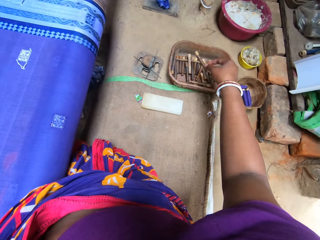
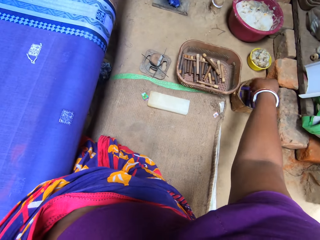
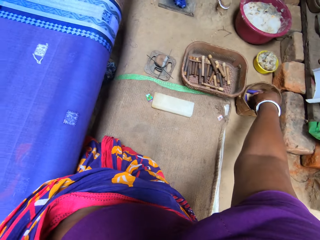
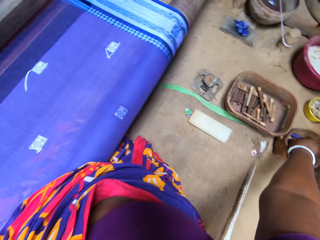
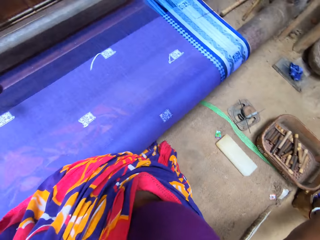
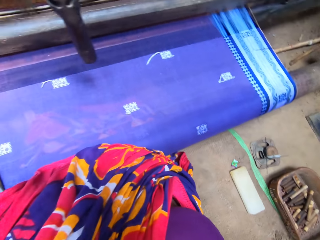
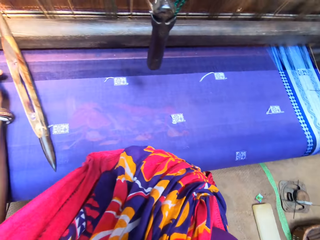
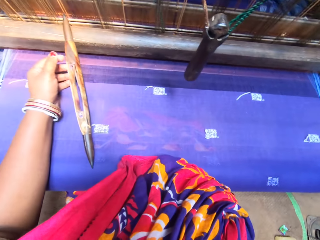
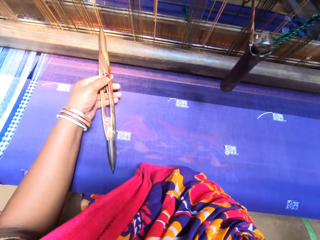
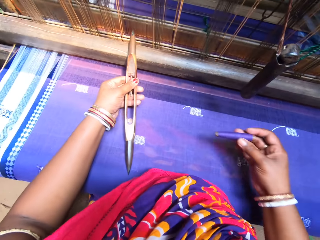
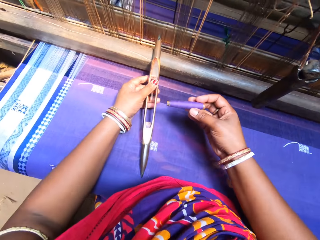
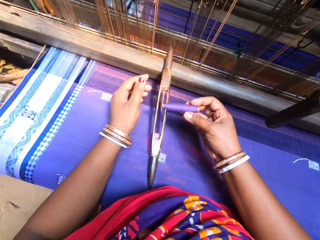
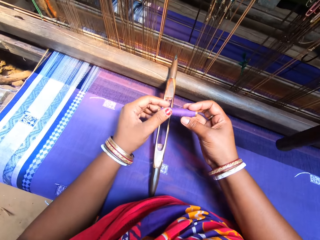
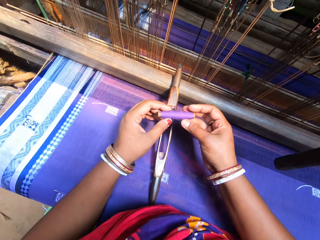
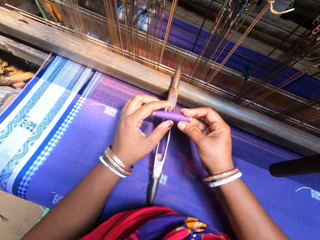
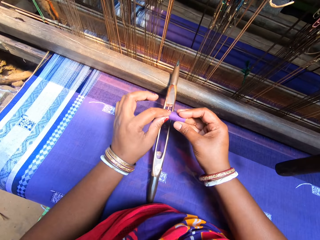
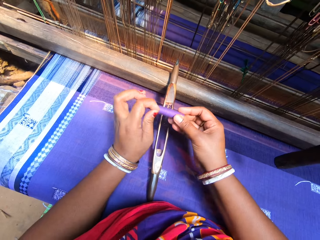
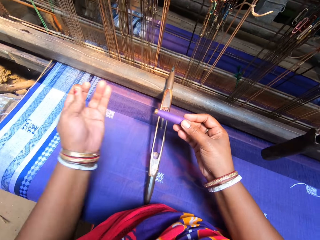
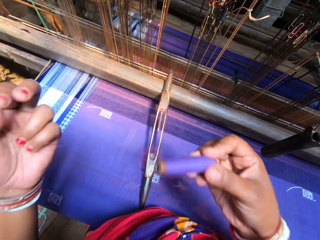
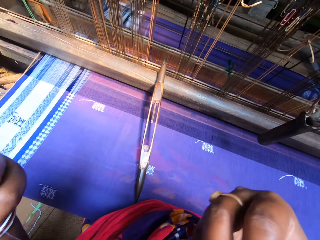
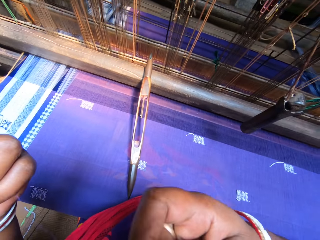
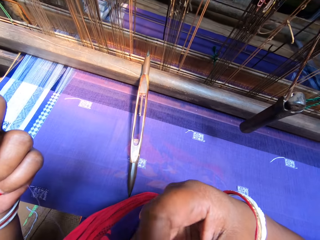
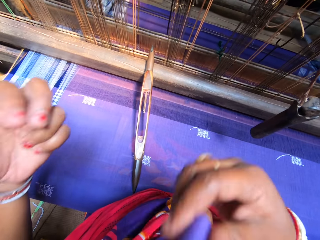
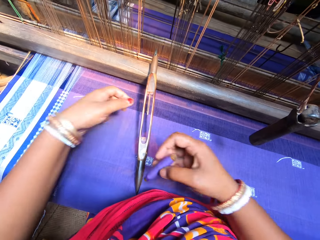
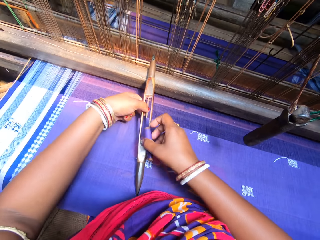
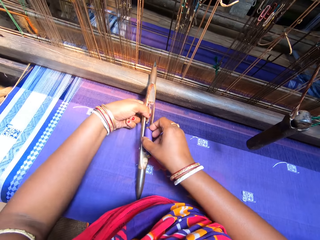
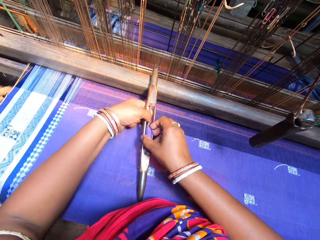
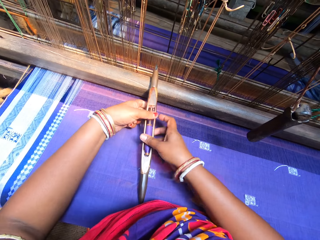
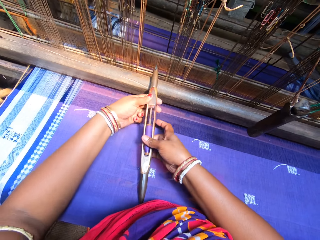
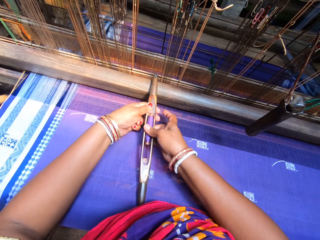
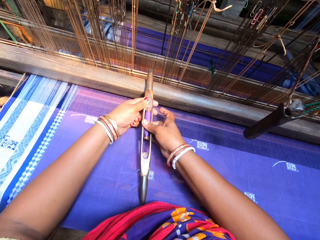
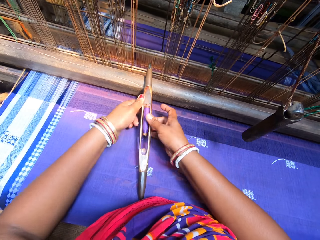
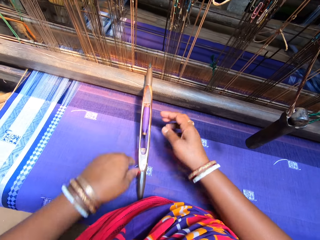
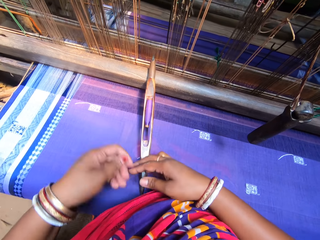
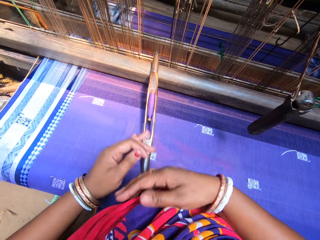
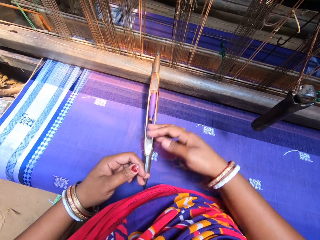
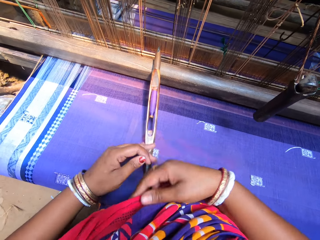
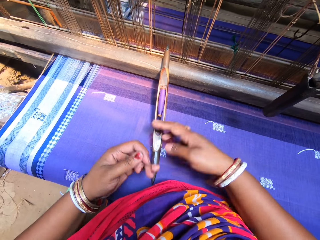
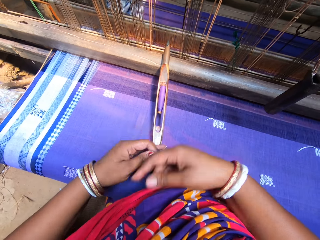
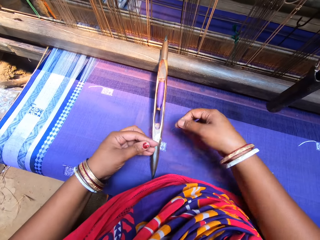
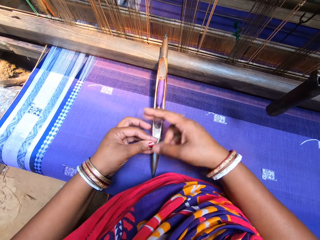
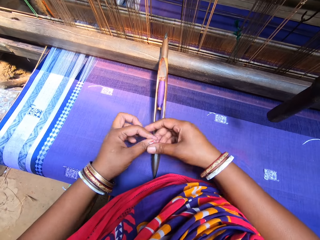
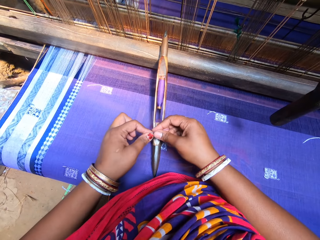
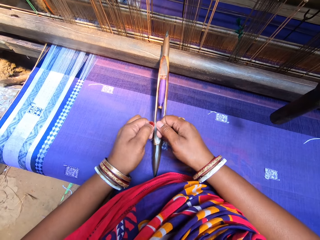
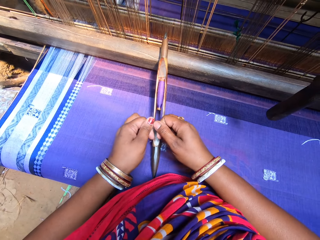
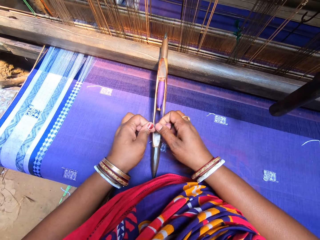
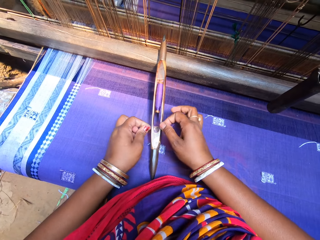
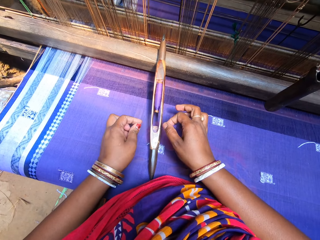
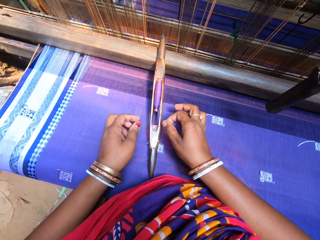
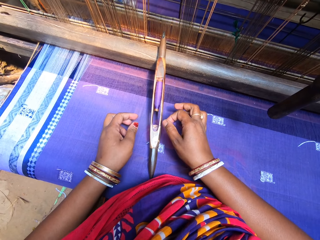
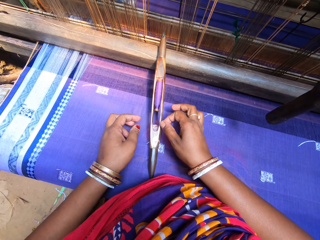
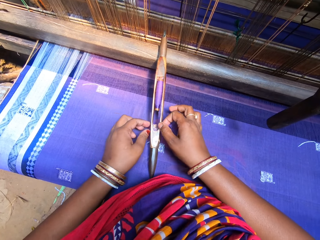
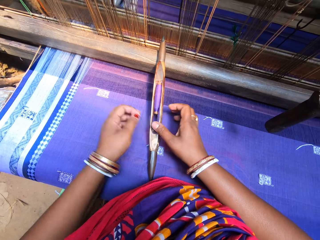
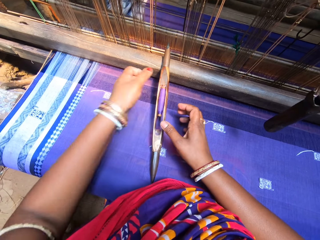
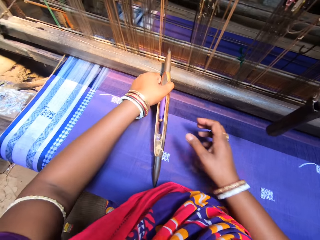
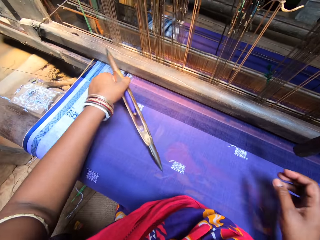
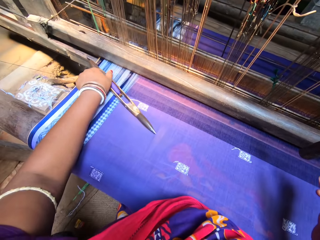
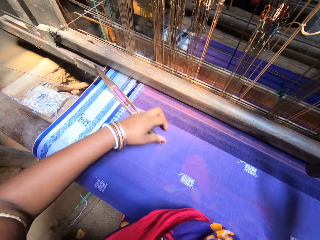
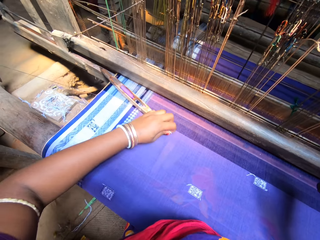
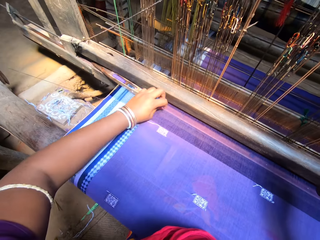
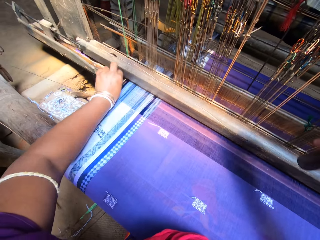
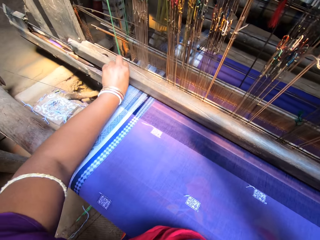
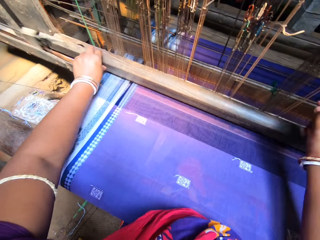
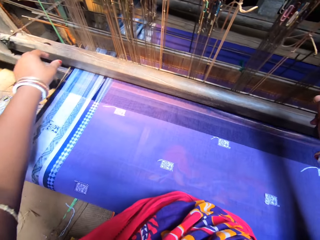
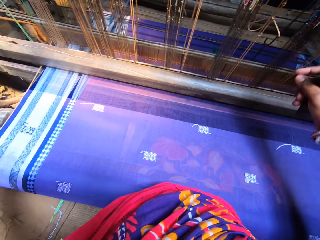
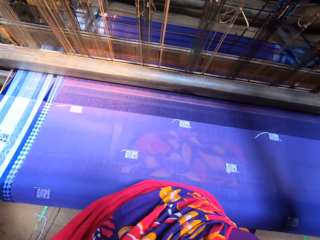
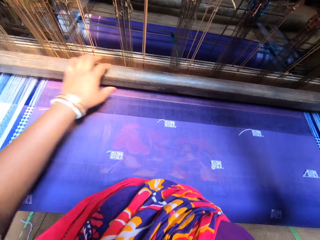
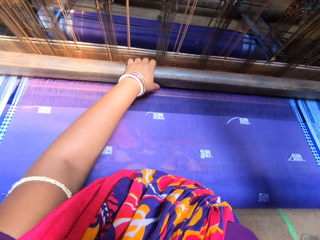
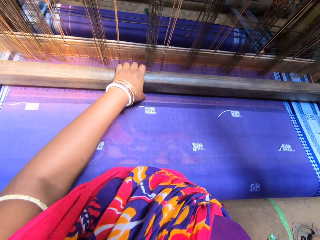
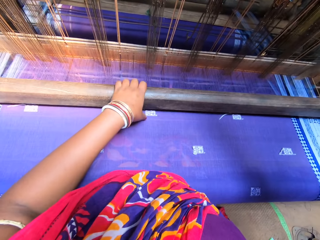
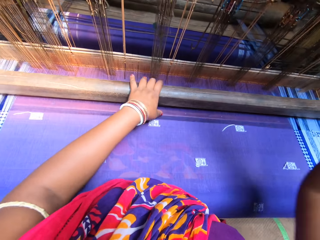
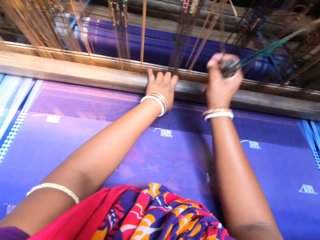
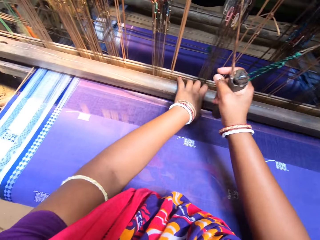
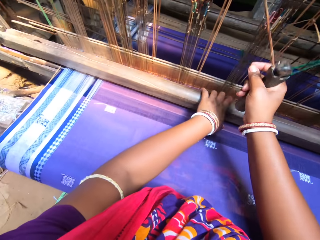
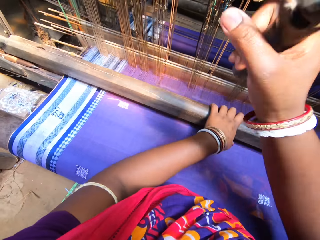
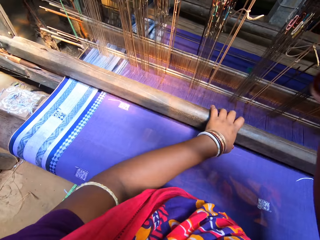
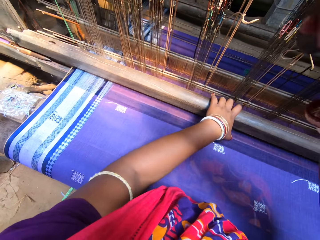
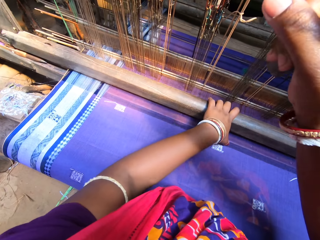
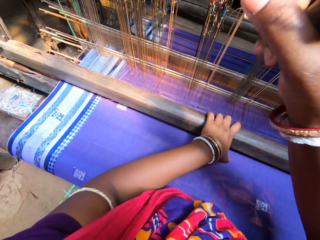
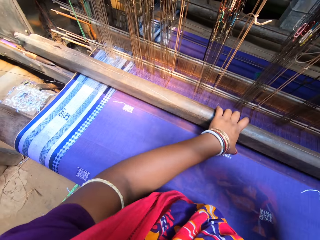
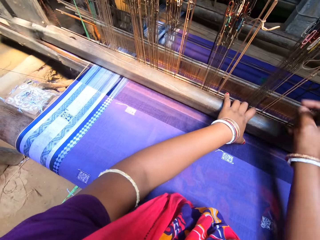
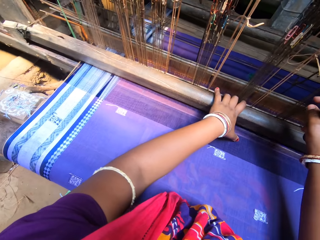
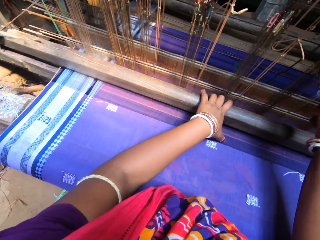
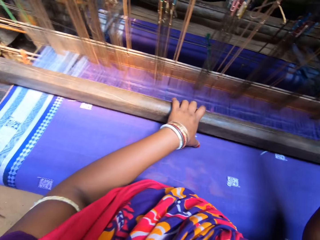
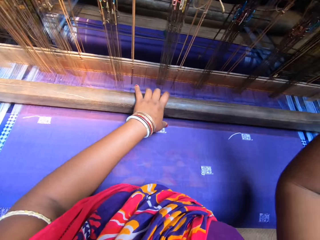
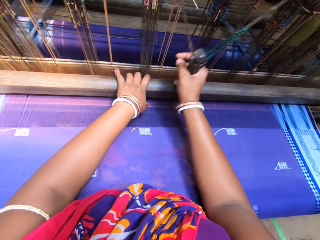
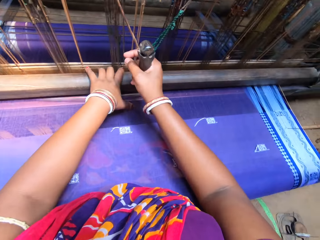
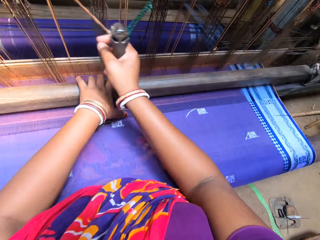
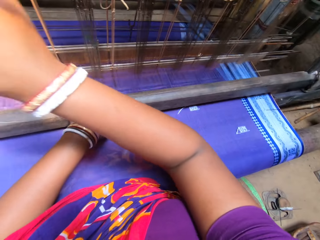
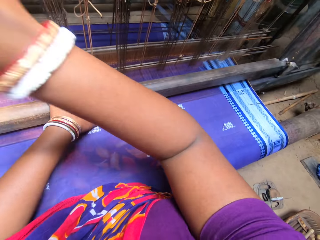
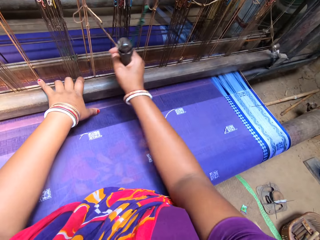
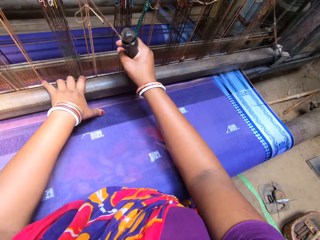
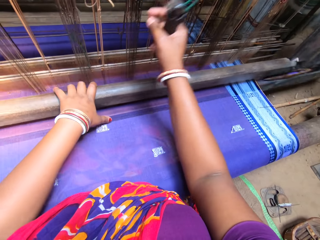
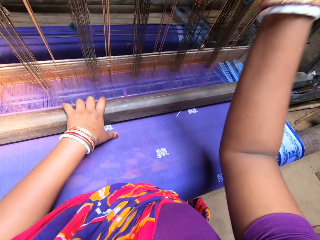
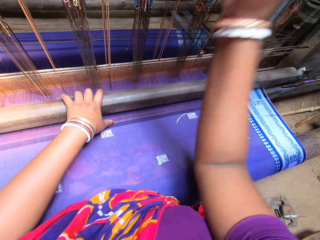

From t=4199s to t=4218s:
The camera wearer picks a blue thread from the tool box with her right hand. She loosens the thread with her left hand. She inserts the thread in the handloom shuttle with both hands. She inserts the handloom shuttle in the handloom machine with her left hand. She weaves the fabric with both hands on the handloom machine.
